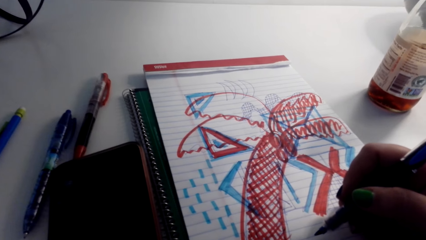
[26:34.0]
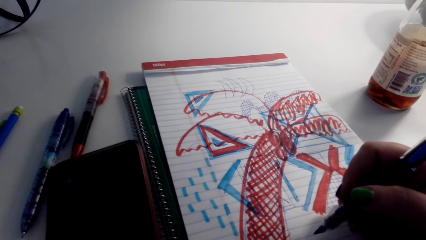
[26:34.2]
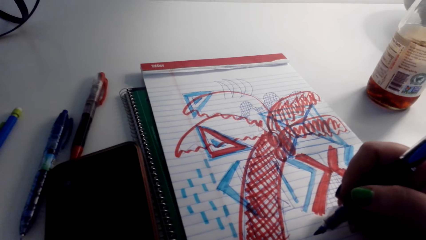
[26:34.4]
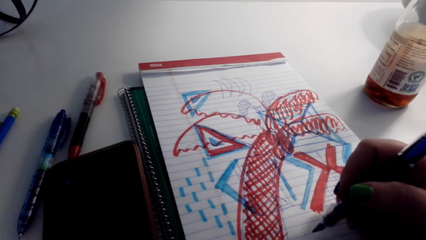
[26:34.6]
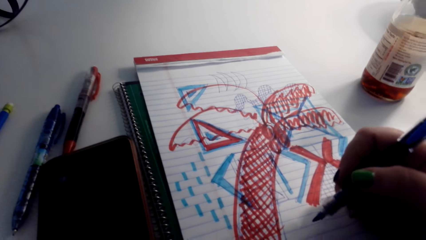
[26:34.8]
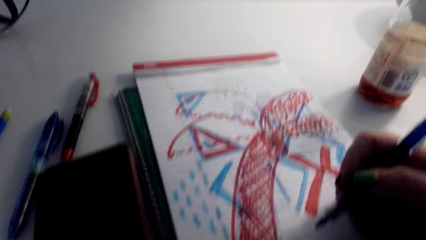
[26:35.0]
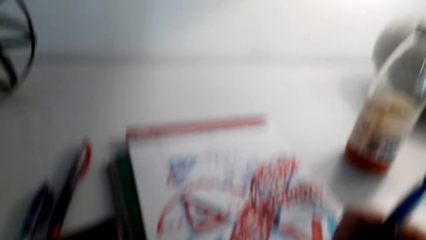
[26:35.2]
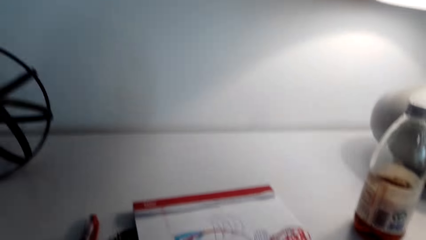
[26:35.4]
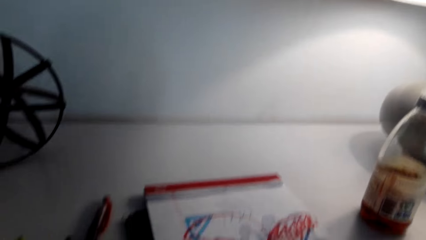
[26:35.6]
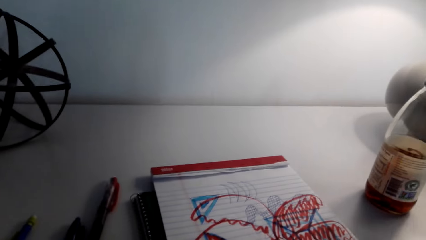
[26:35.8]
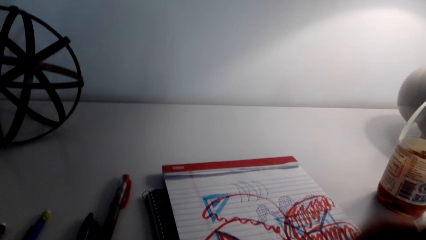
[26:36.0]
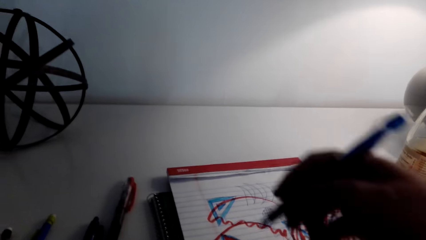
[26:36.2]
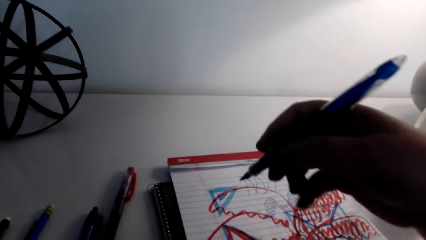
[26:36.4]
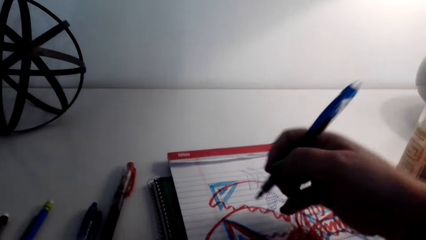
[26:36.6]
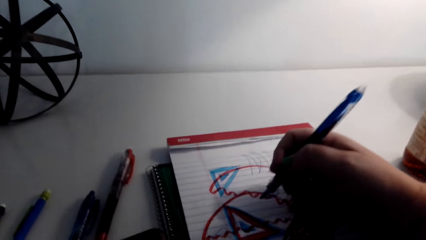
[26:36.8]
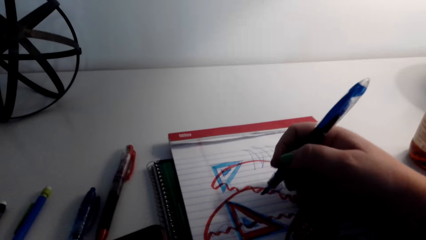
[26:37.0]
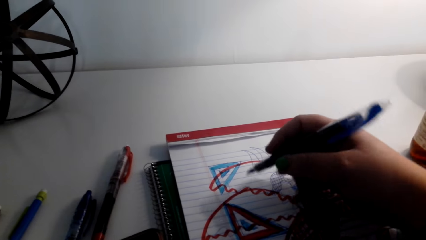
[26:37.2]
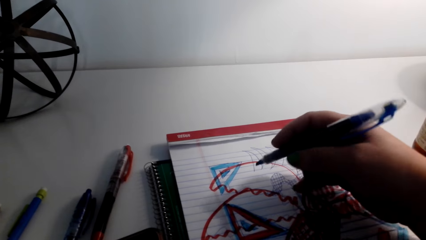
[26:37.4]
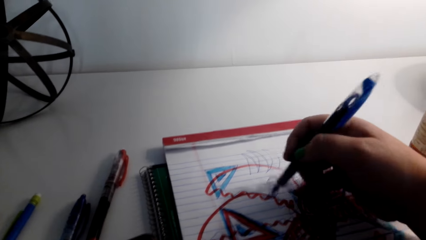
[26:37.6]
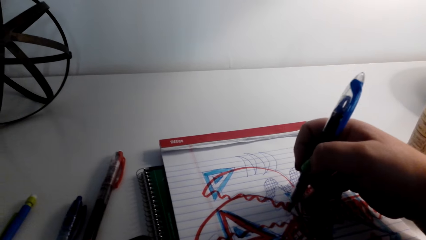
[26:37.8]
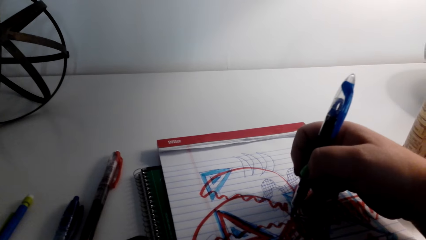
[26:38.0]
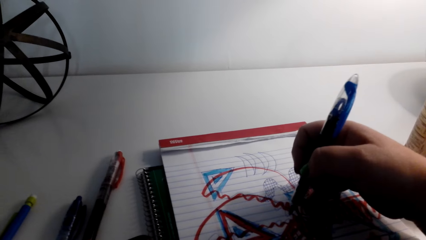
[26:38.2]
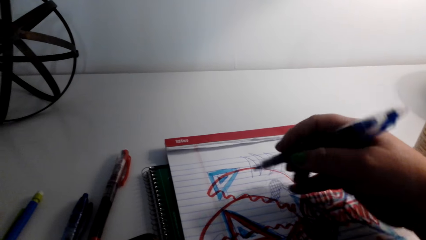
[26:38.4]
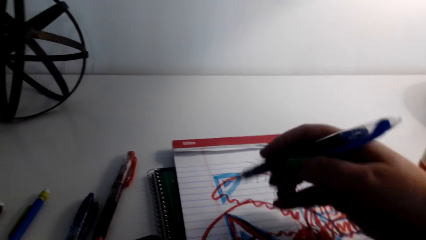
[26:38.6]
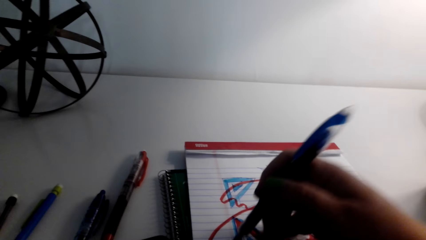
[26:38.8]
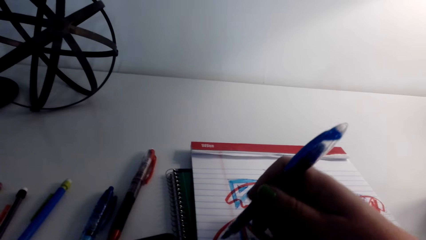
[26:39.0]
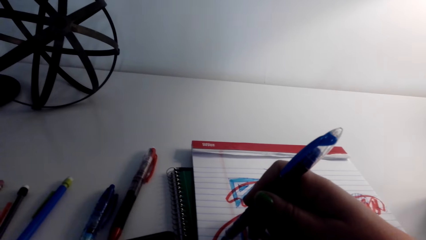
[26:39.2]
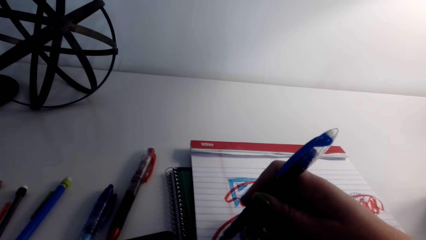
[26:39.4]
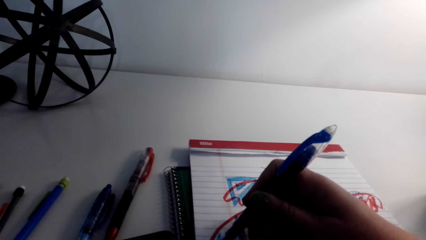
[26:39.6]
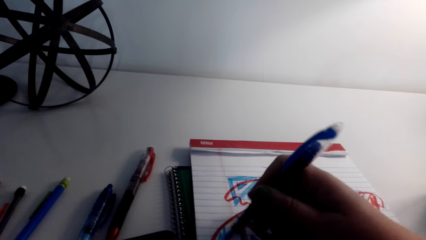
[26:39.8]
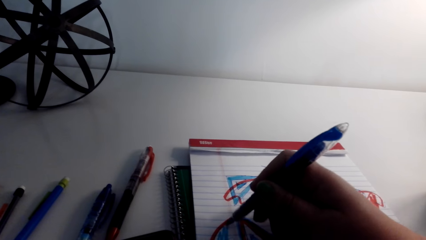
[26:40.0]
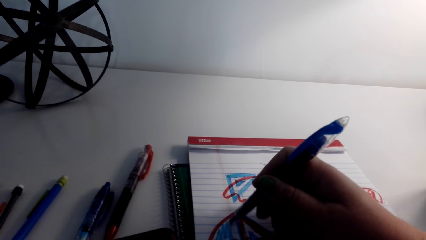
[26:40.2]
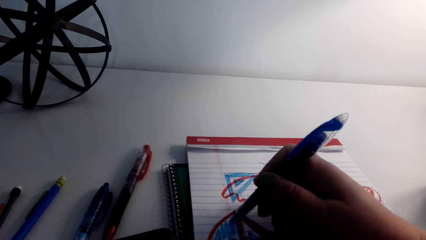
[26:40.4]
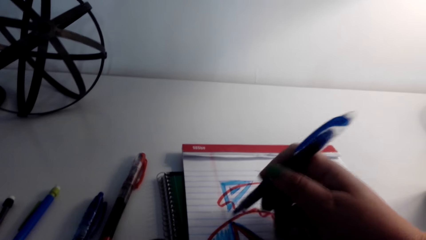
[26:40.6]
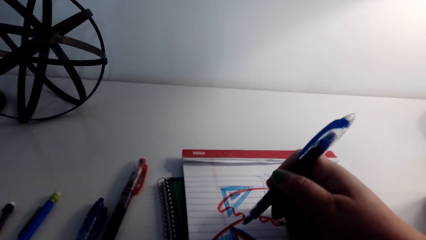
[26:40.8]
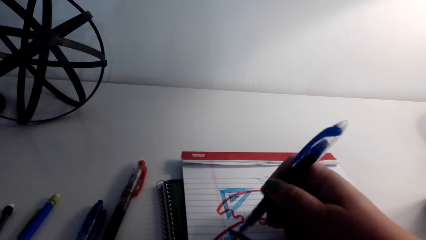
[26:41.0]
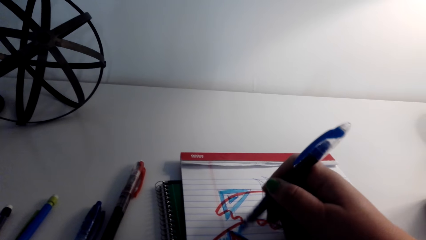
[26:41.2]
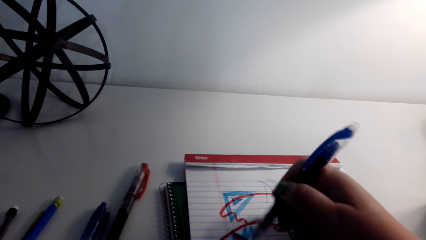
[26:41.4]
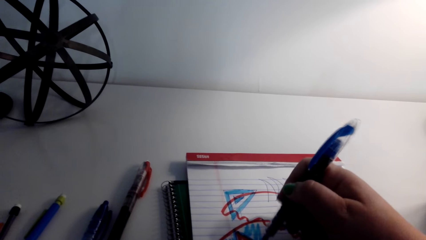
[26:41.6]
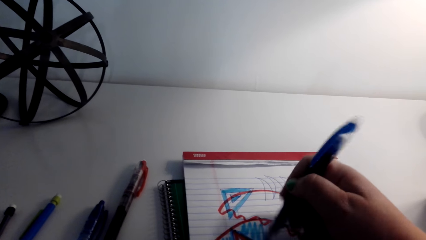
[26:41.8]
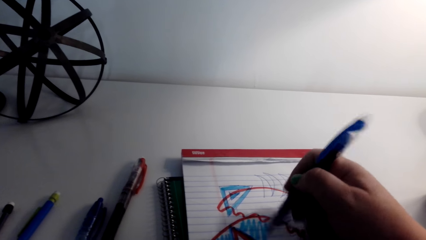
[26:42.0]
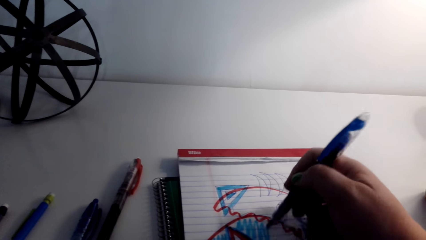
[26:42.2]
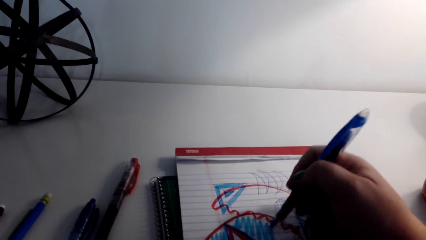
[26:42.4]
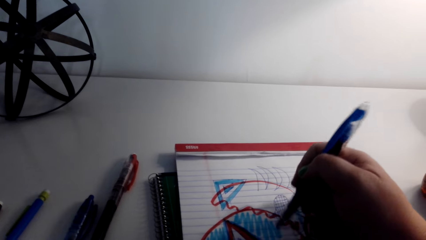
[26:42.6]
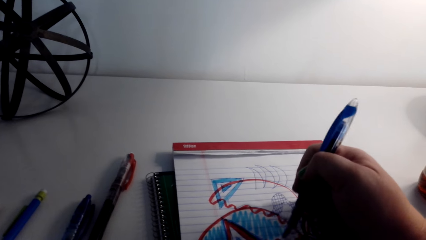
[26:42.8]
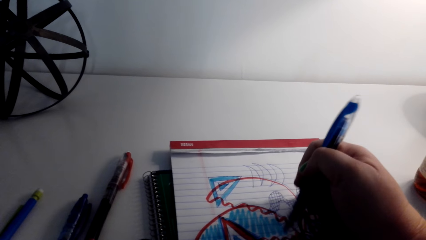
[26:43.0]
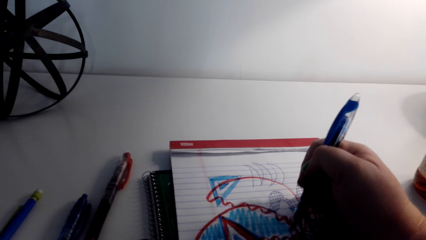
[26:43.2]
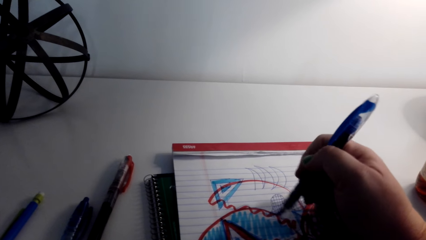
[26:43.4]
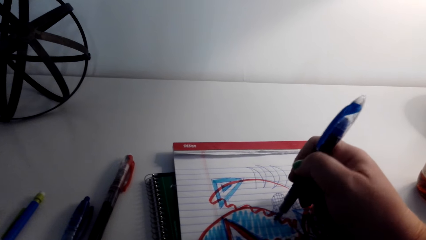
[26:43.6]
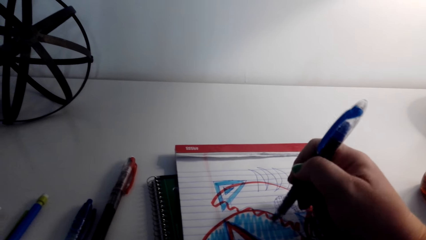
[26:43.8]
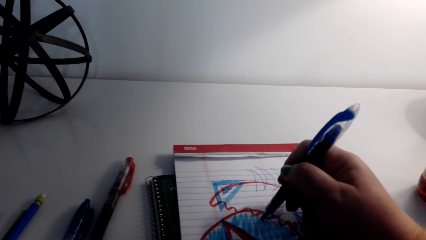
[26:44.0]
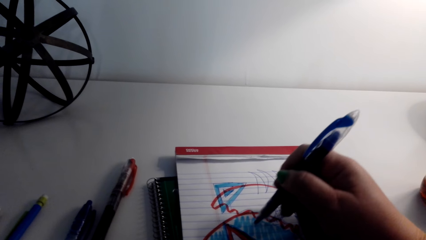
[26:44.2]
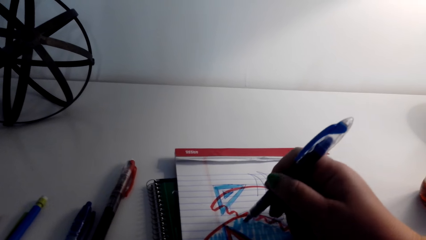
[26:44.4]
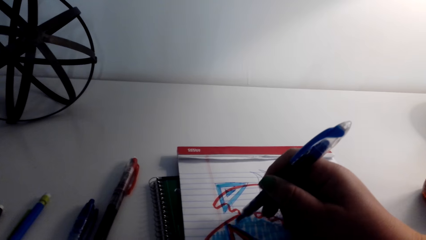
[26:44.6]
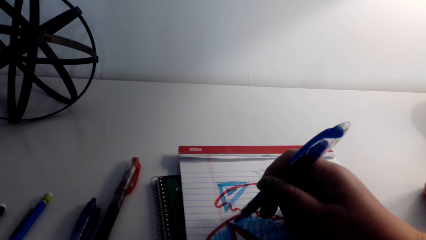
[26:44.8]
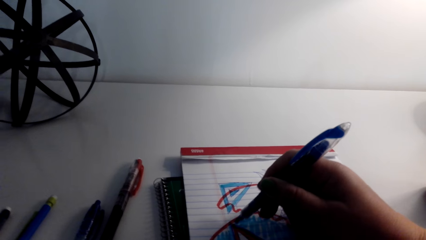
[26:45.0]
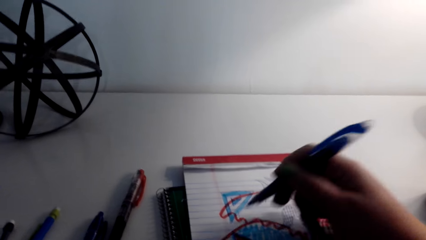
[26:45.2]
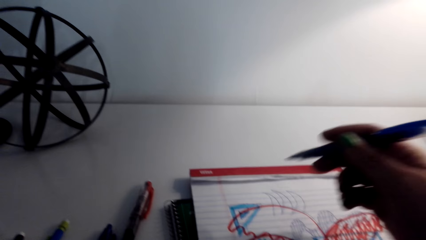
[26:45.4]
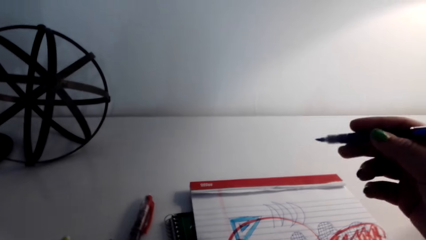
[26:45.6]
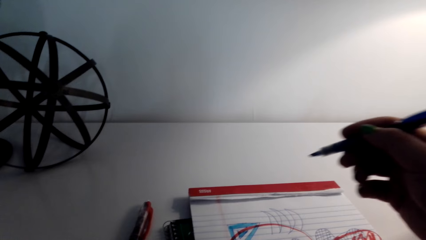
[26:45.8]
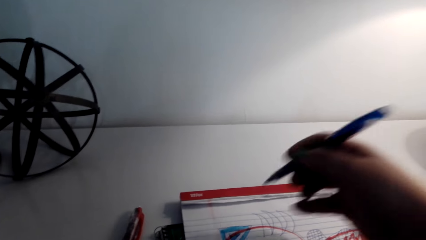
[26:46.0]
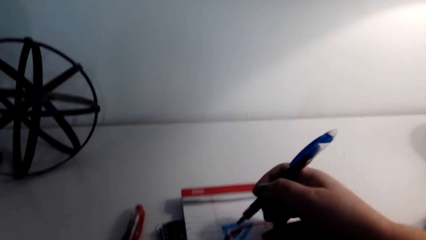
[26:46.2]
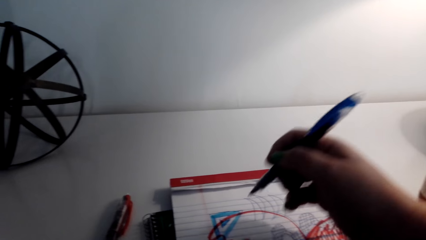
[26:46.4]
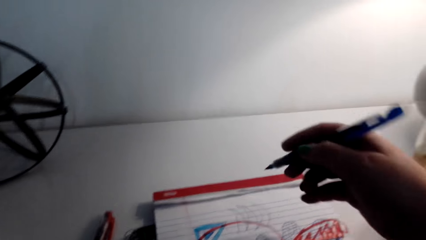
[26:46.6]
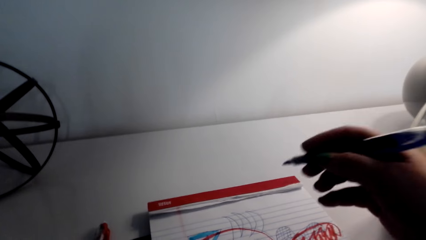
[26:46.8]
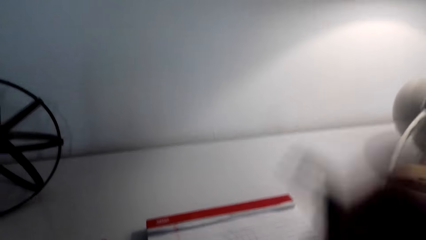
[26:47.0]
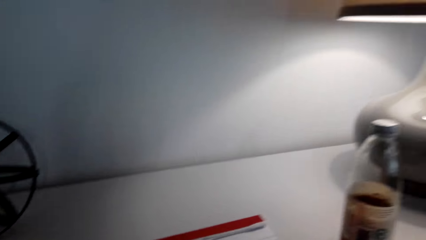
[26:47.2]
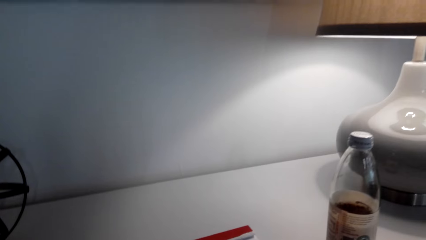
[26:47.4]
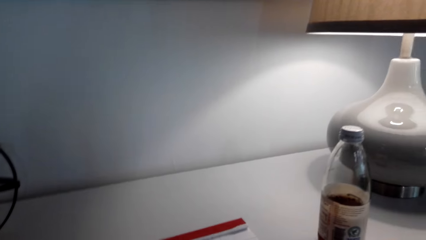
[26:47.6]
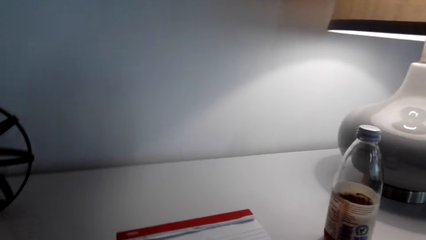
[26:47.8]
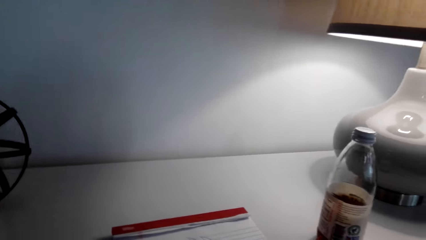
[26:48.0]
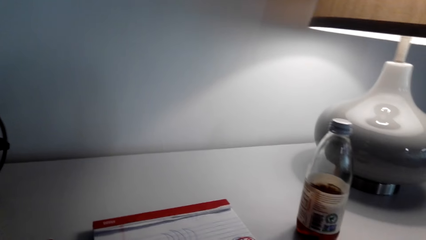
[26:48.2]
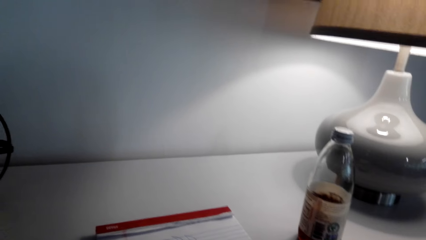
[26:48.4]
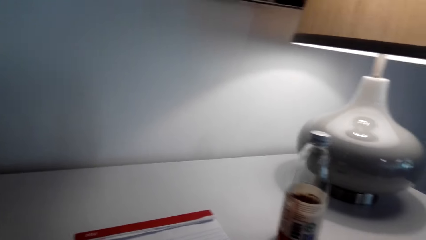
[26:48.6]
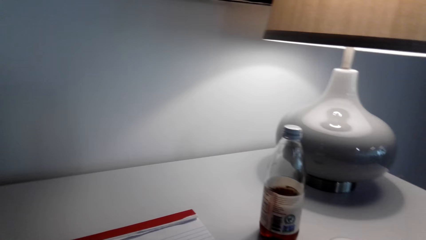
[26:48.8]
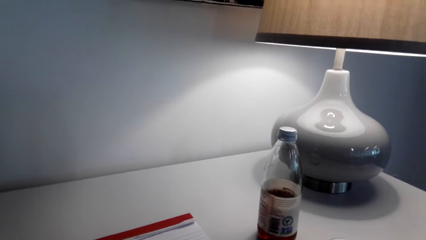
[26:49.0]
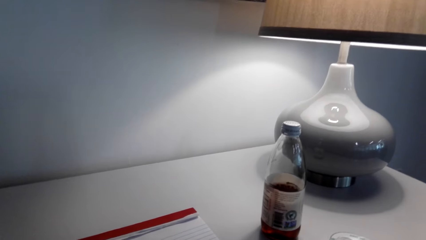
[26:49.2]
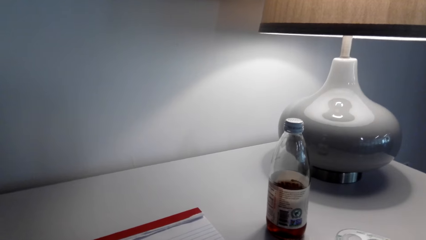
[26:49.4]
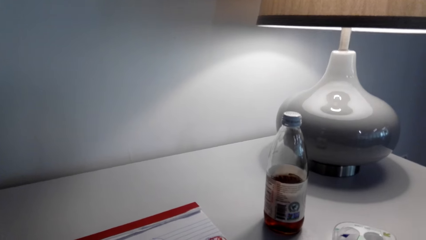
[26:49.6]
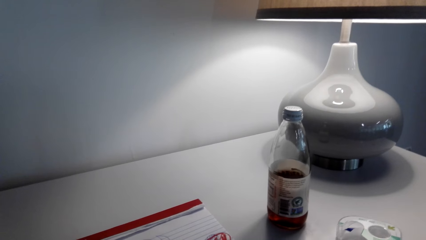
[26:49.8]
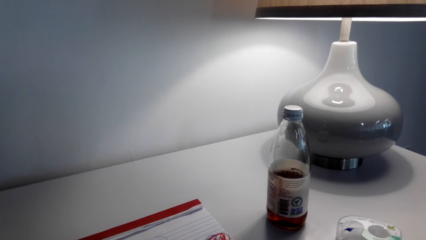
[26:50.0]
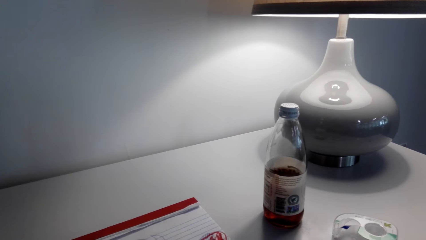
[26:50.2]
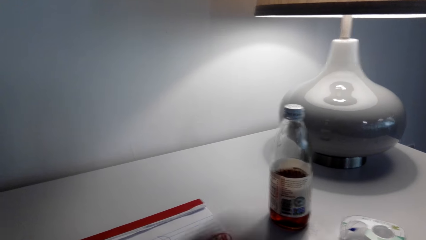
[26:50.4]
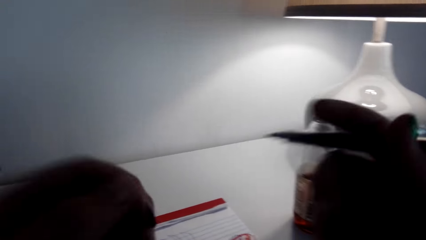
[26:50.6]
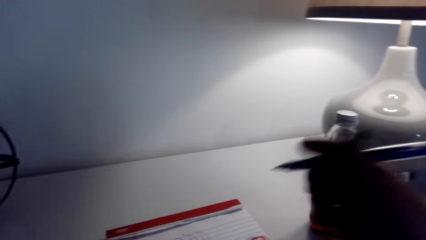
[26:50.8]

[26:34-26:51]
The camera wearer looks at the art. They draw the art on a book. They look around the room.
